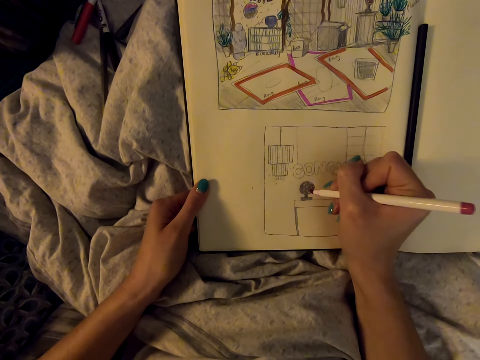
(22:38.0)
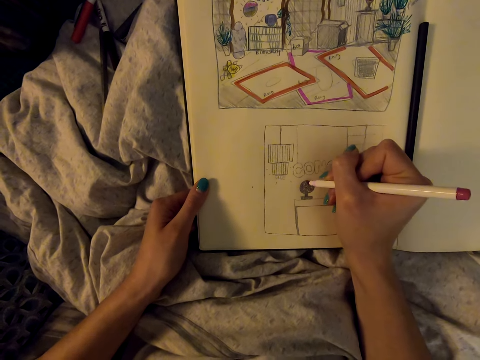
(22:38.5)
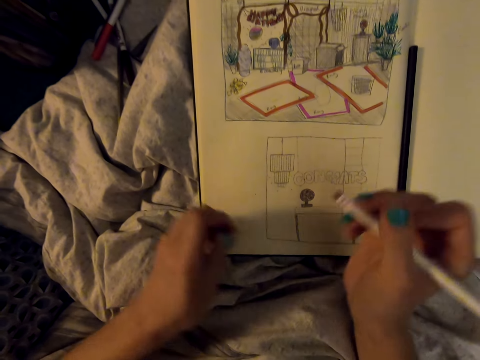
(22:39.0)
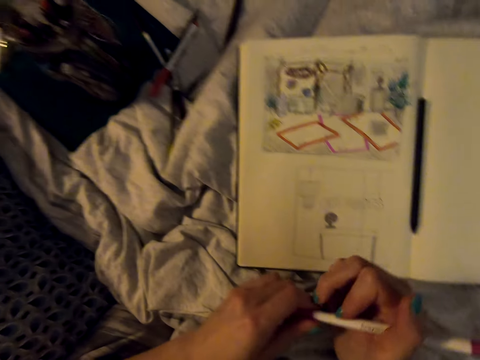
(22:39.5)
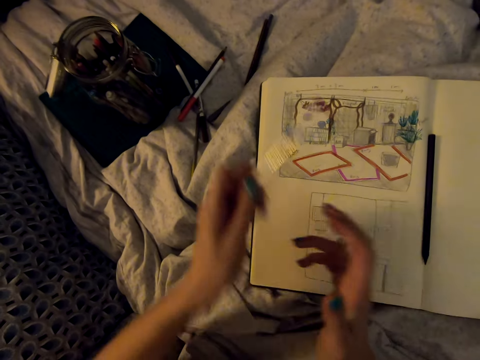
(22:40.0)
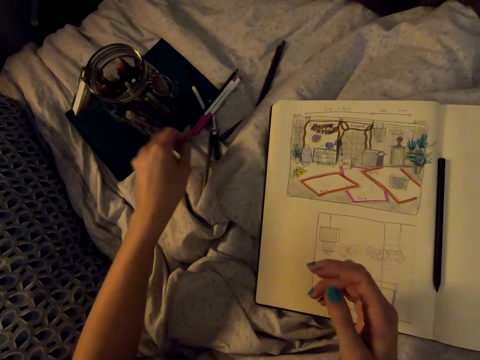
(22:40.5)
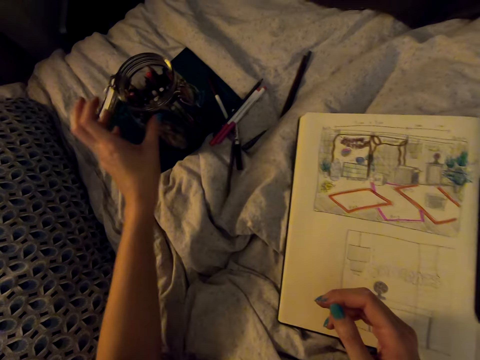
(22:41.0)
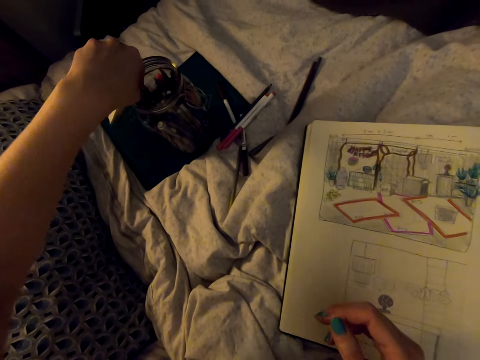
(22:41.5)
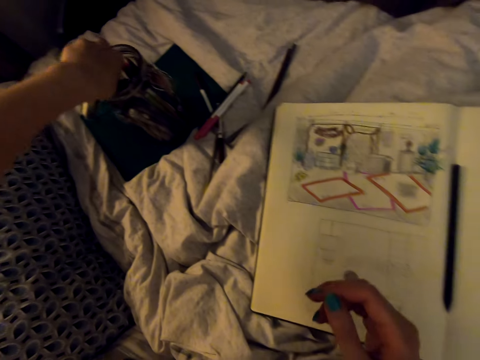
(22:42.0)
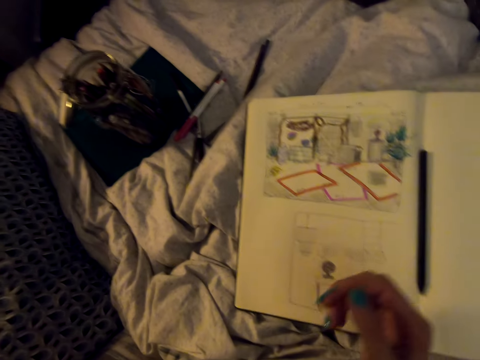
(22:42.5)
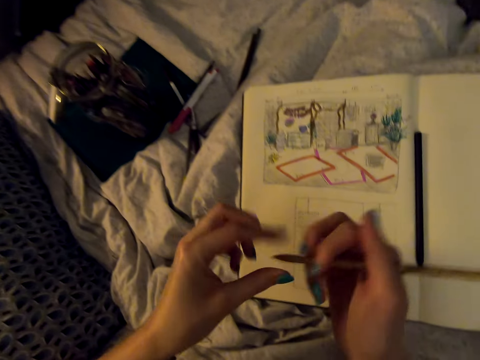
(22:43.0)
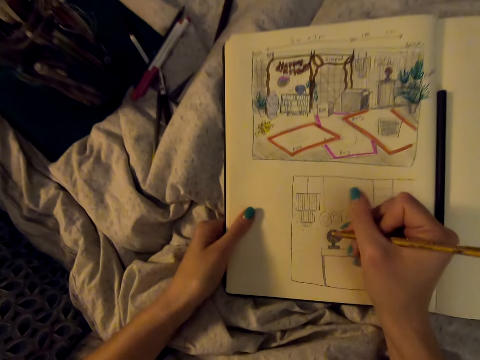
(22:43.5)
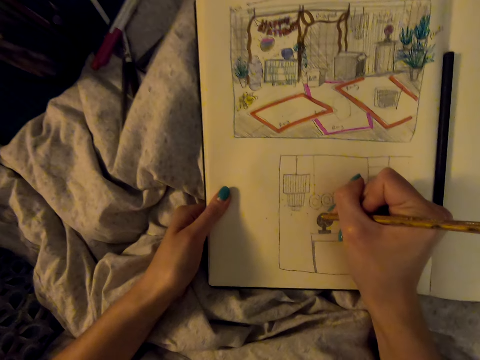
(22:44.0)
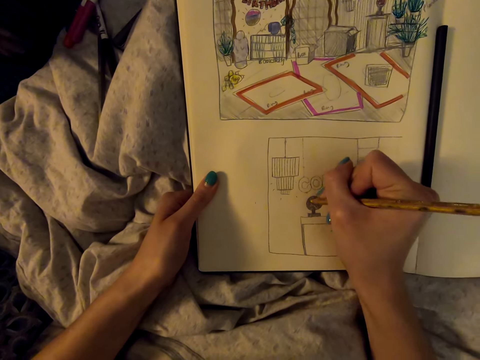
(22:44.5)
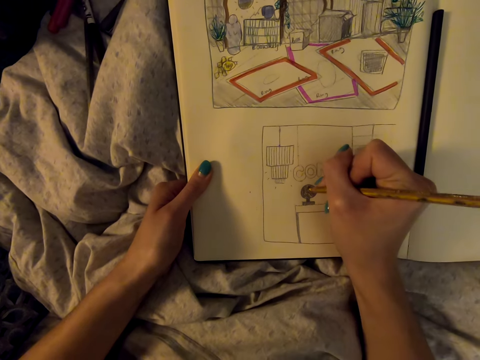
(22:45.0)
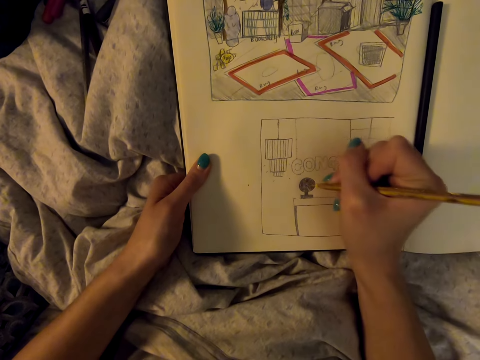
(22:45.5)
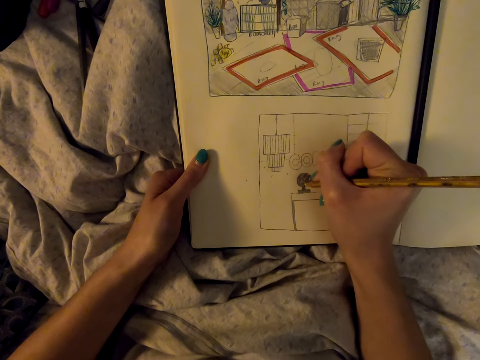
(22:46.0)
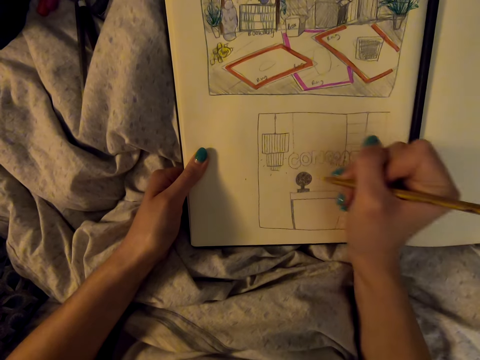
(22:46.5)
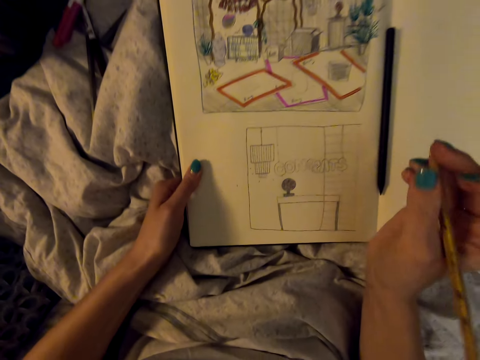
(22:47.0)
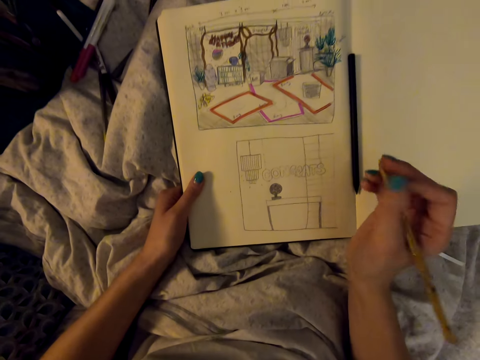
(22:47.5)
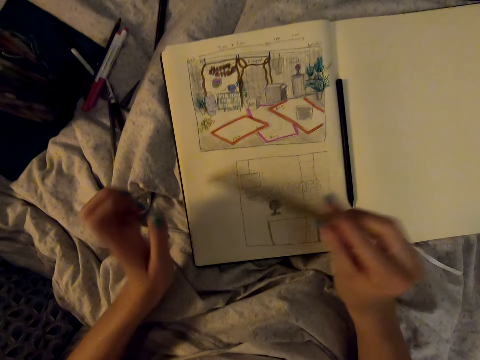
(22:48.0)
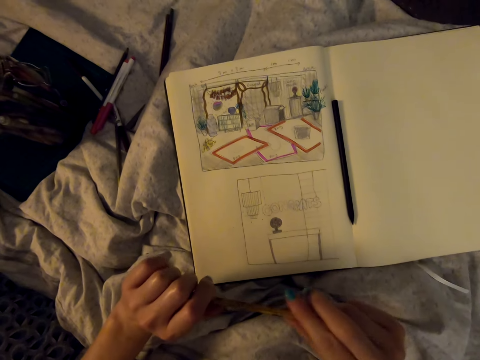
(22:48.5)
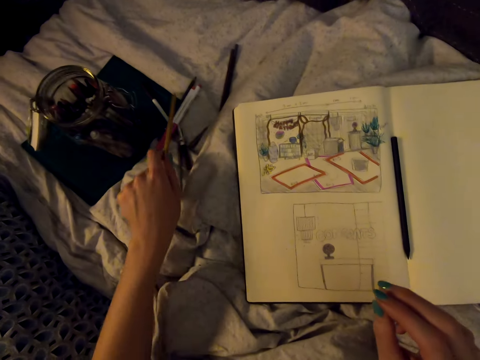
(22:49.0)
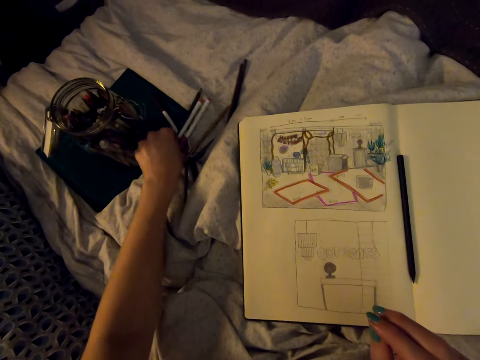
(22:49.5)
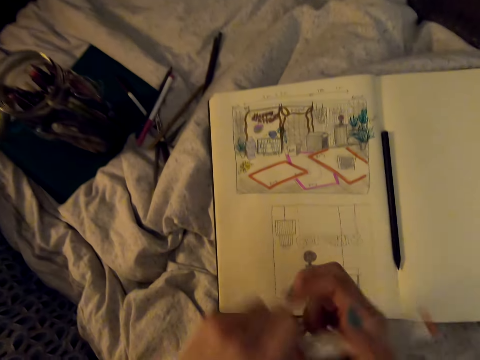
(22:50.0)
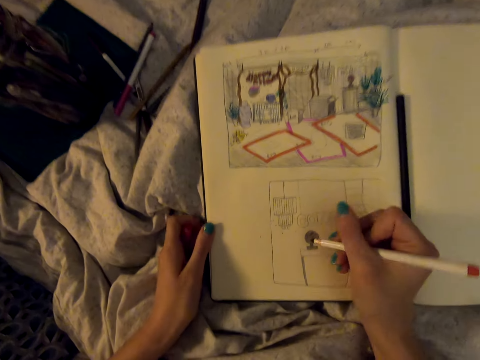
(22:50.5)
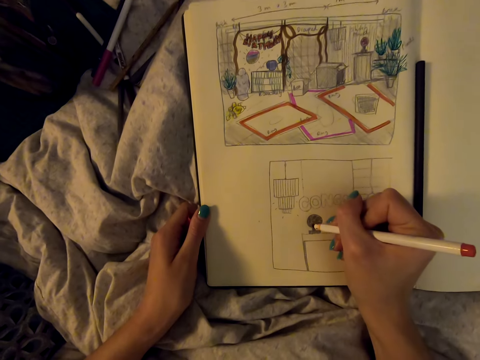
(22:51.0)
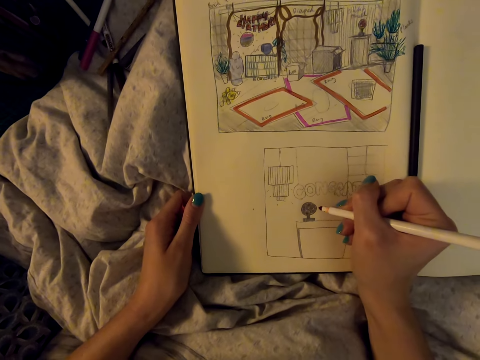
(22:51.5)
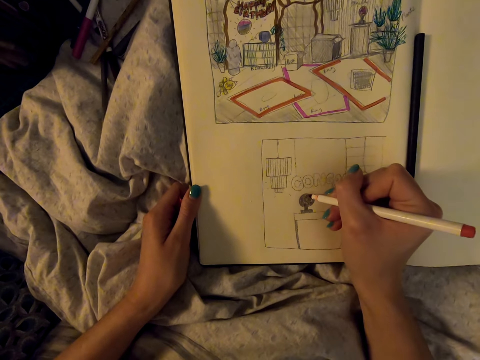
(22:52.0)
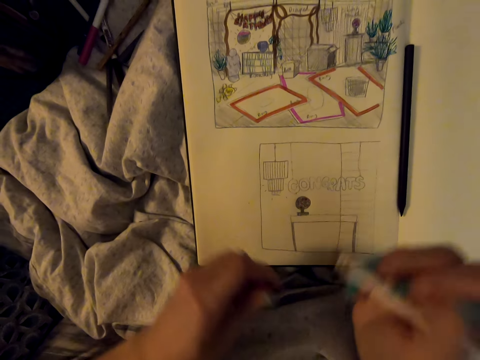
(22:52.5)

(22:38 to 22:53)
The camera wearer closes the marker pen. They put the marker pen on the bed. They take a pencil or pen on the jar. They draw in the drawing book. They color the drawing. They put the pen down. They take a pencil or marker pen on the bed. They draw in the drawing book.

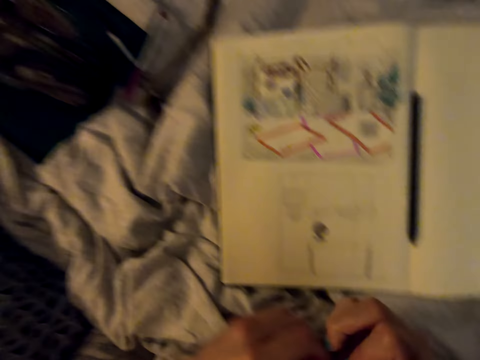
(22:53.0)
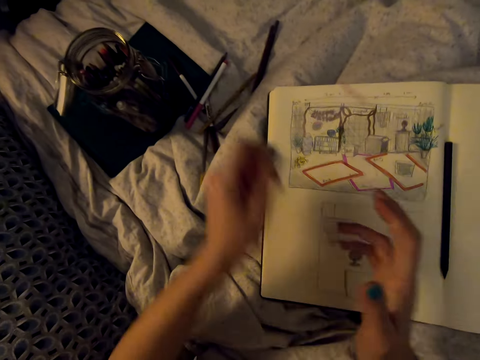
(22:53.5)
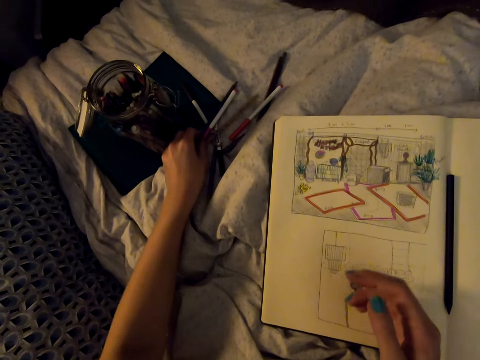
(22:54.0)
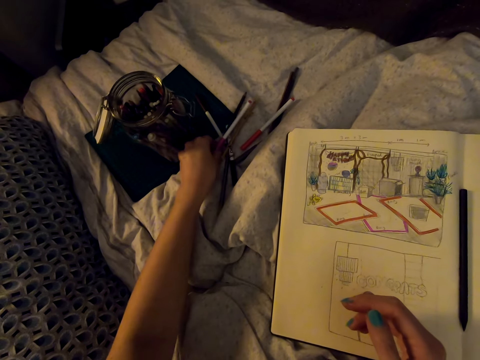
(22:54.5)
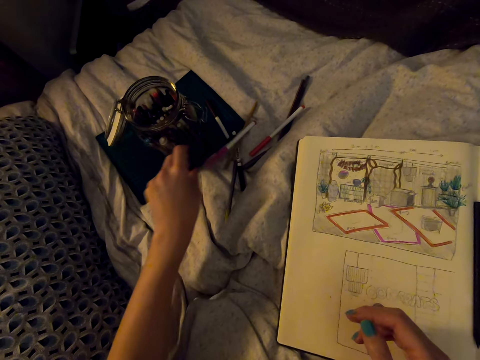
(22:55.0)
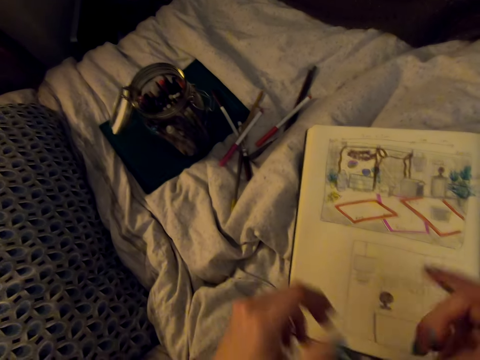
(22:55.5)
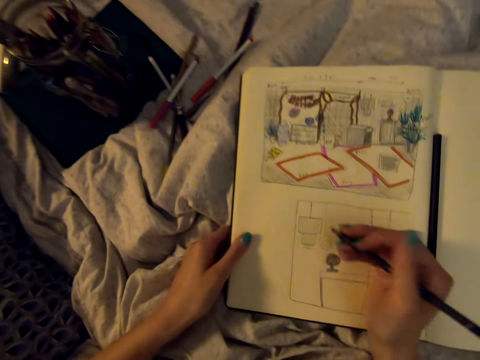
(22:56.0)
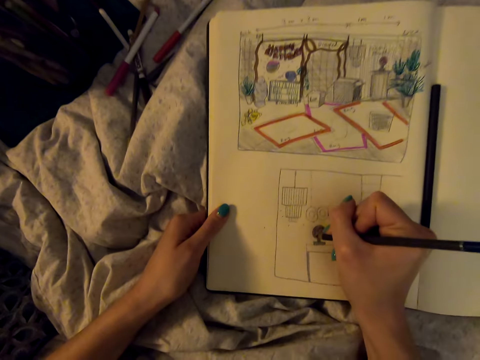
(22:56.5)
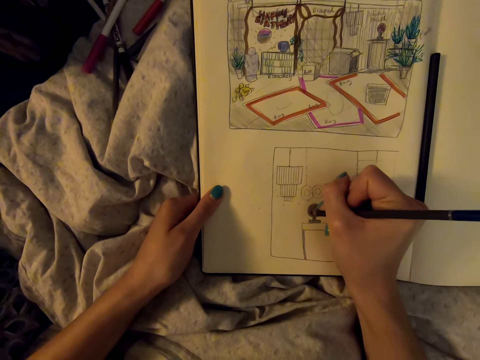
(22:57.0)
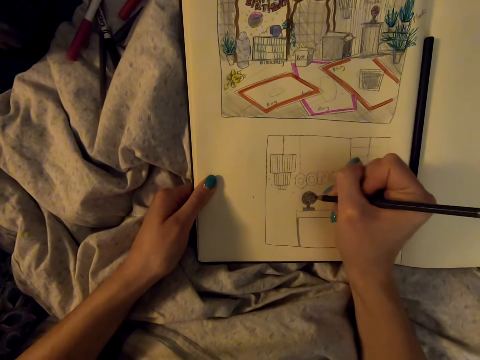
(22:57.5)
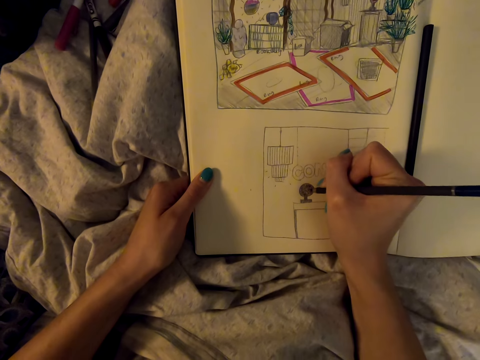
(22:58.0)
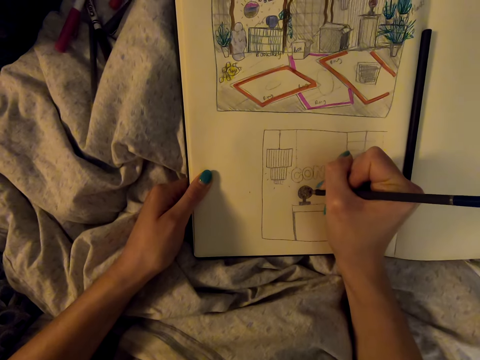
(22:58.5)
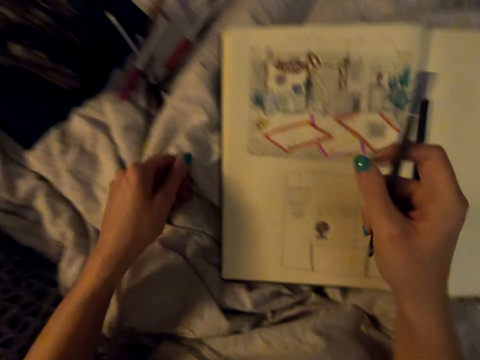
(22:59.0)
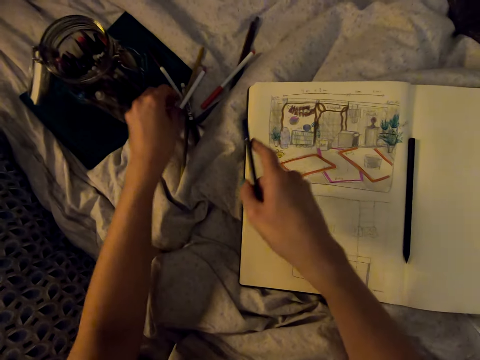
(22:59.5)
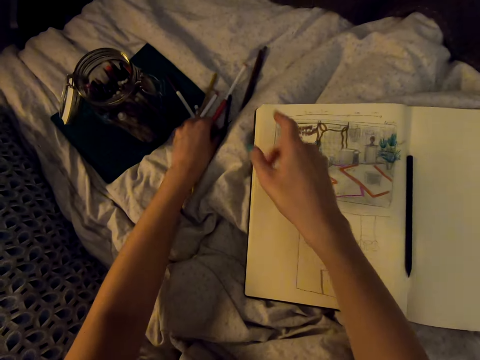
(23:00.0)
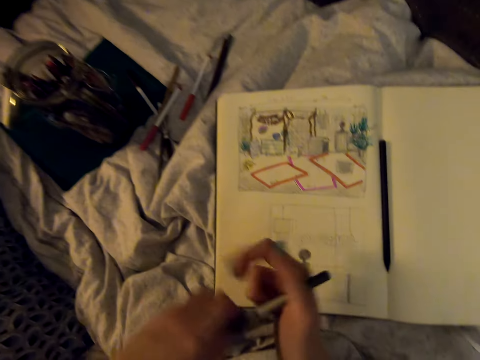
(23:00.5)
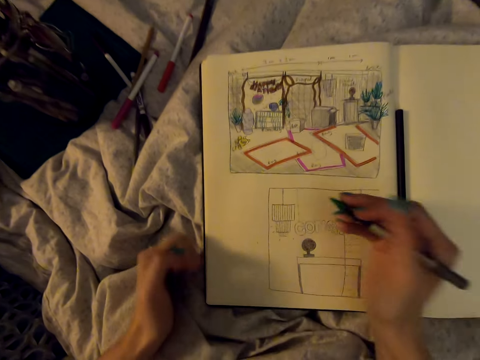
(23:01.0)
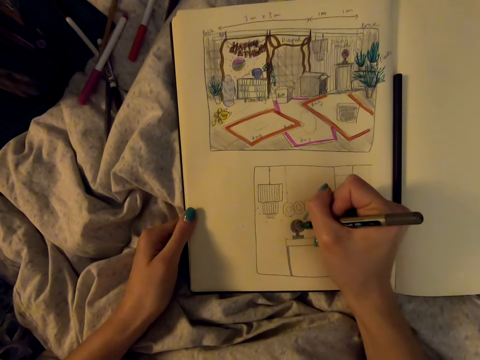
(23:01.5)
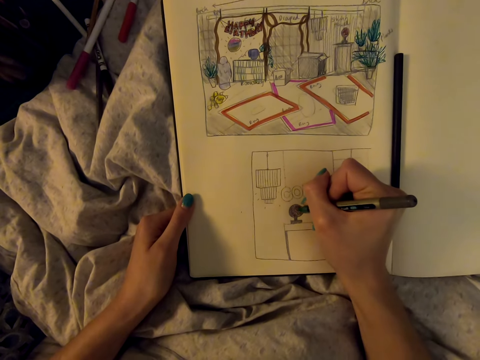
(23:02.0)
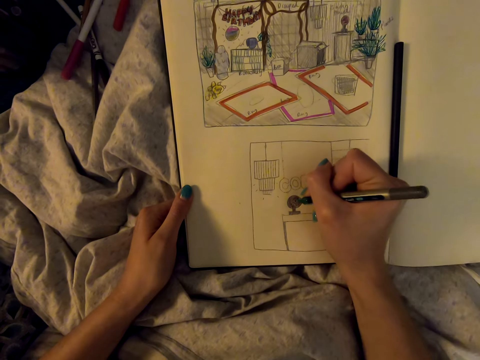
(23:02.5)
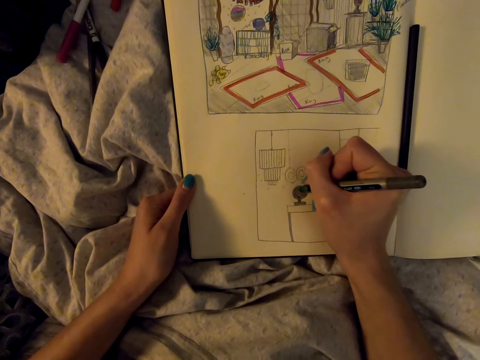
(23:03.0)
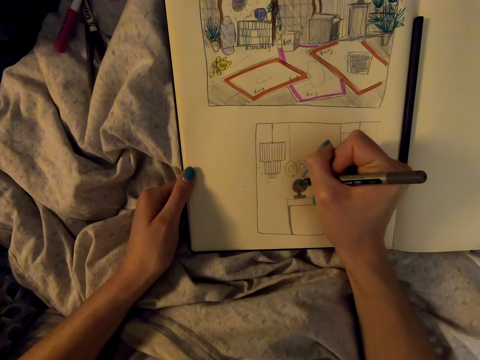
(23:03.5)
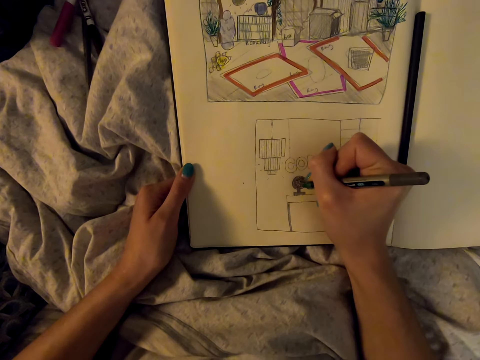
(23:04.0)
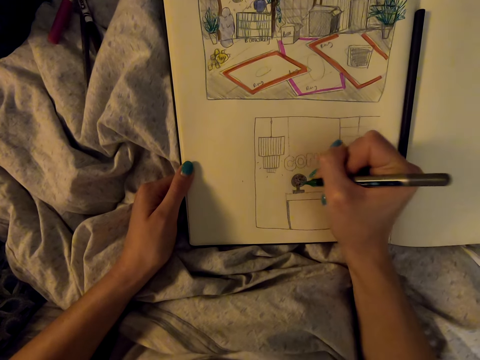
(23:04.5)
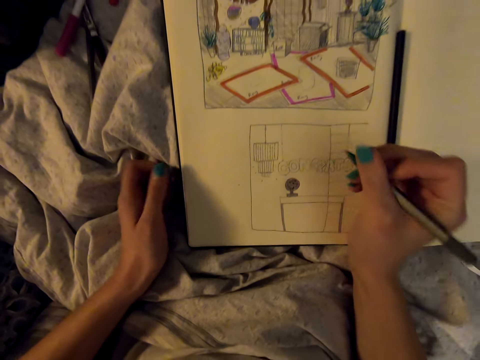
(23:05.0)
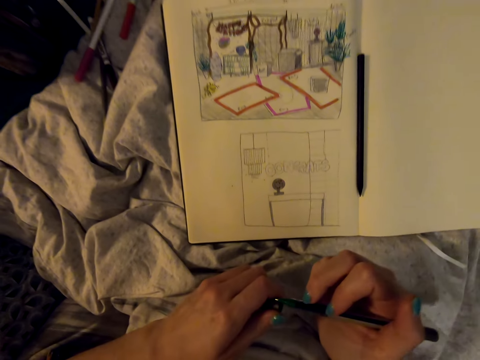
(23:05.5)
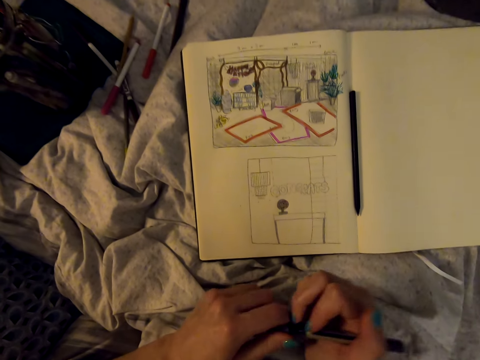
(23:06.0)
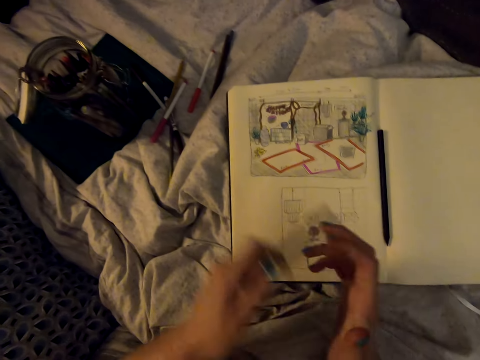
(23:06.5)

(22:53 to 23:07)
The camera wearer closes the marker. They put the marker pen on the bed. They pick the marker pen. They draw in the drawing book. They color the drawing. They throw the pen on the bed. They take a pencil or pen on the bed. They open the pen. They draw in the drawing book. They close the pen.
